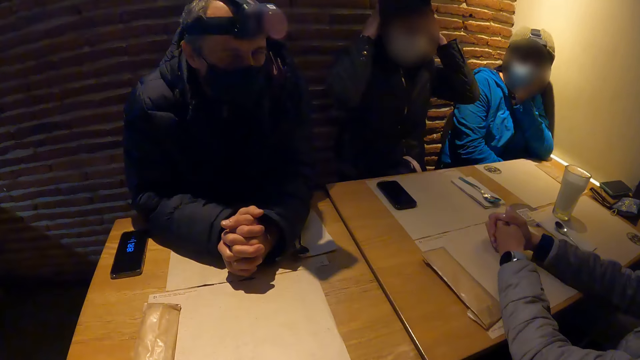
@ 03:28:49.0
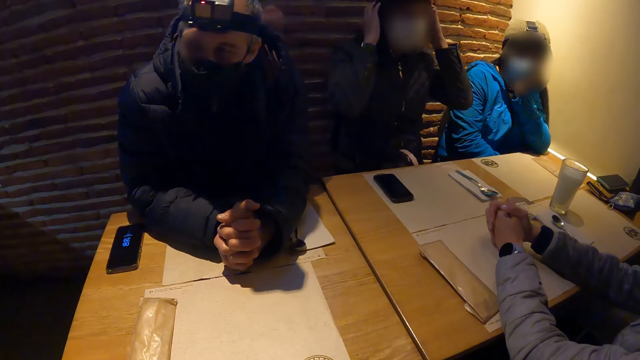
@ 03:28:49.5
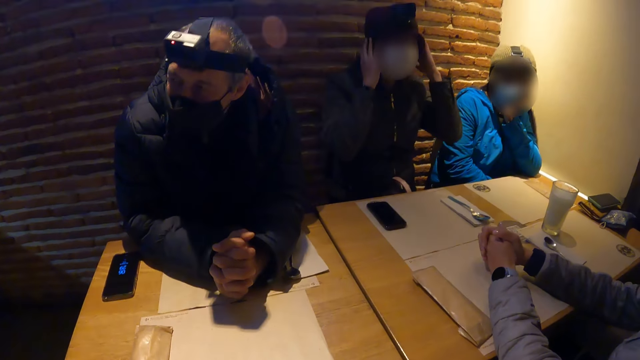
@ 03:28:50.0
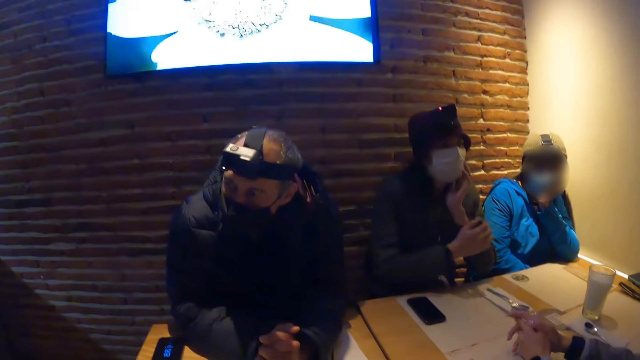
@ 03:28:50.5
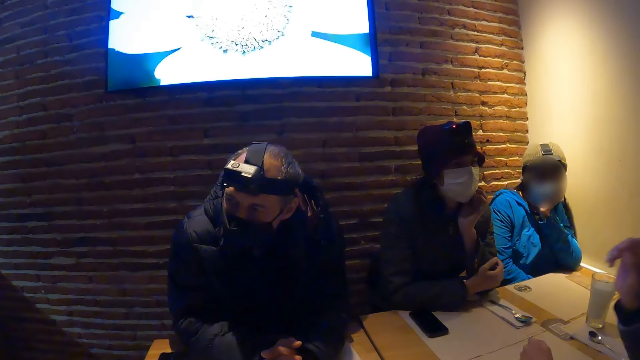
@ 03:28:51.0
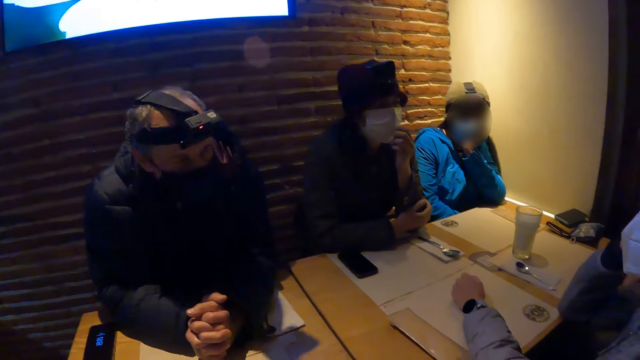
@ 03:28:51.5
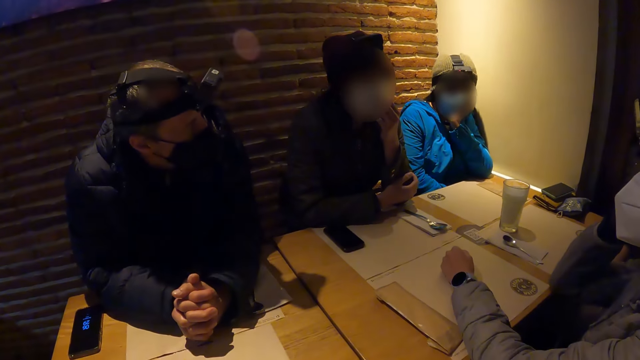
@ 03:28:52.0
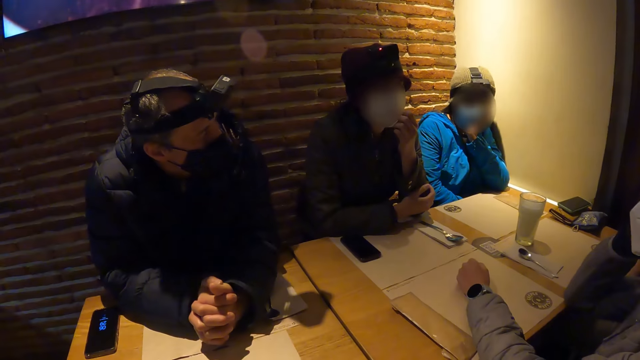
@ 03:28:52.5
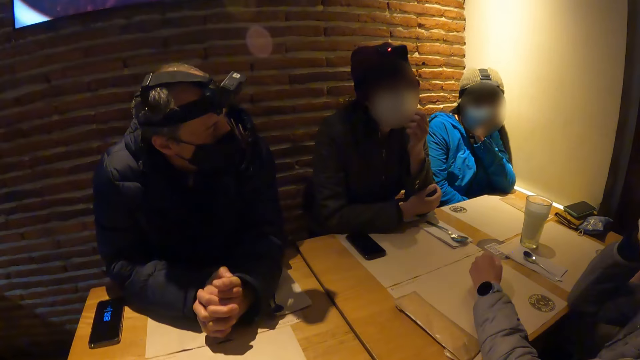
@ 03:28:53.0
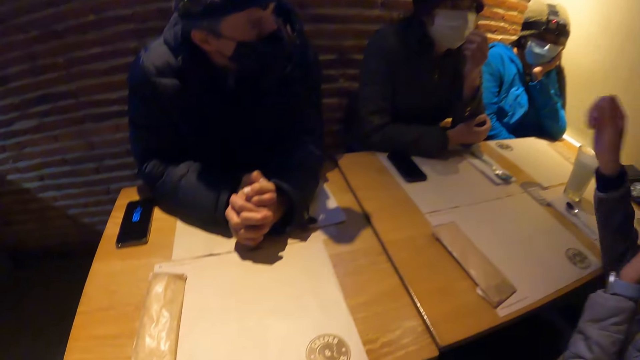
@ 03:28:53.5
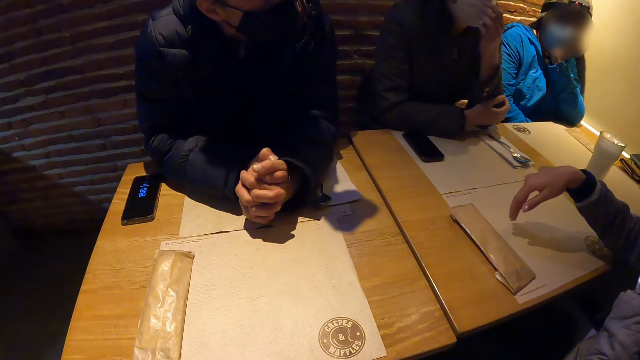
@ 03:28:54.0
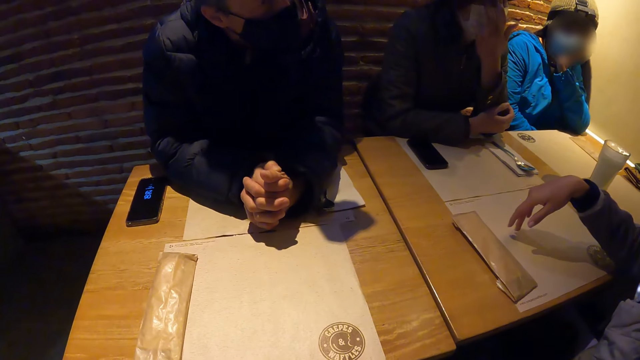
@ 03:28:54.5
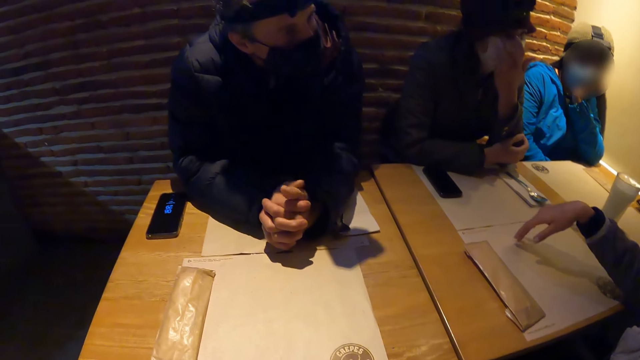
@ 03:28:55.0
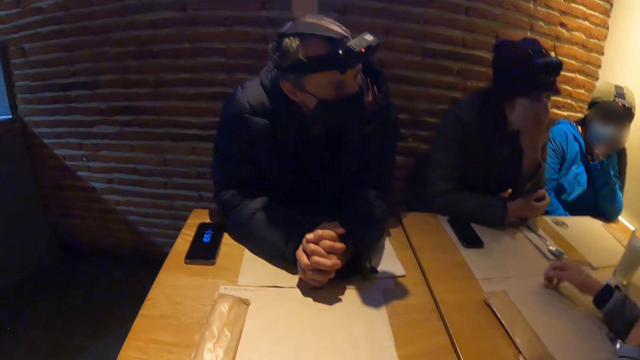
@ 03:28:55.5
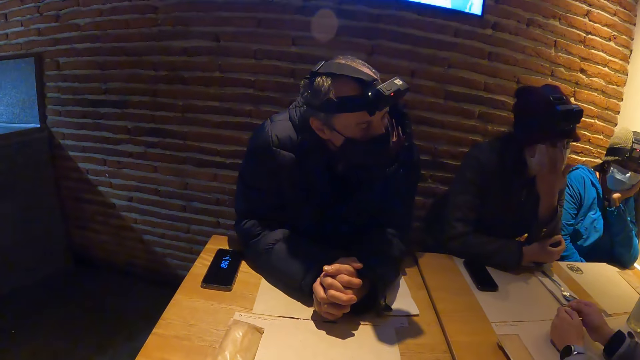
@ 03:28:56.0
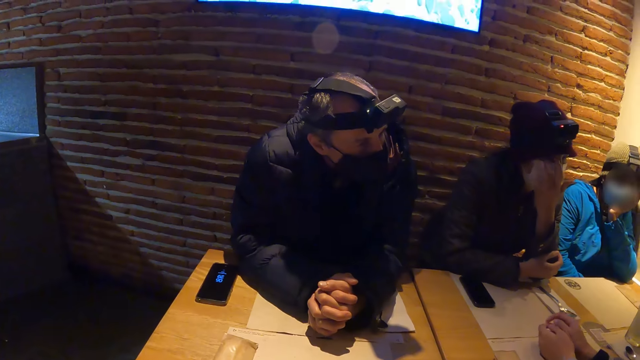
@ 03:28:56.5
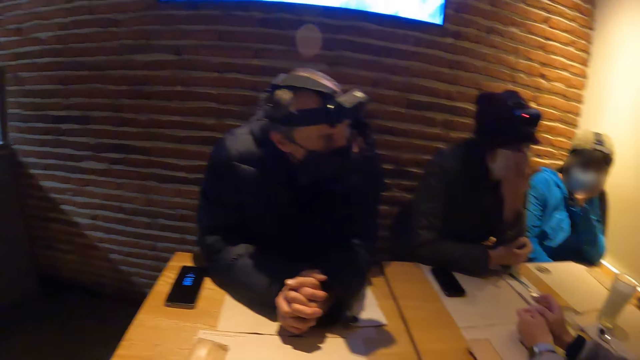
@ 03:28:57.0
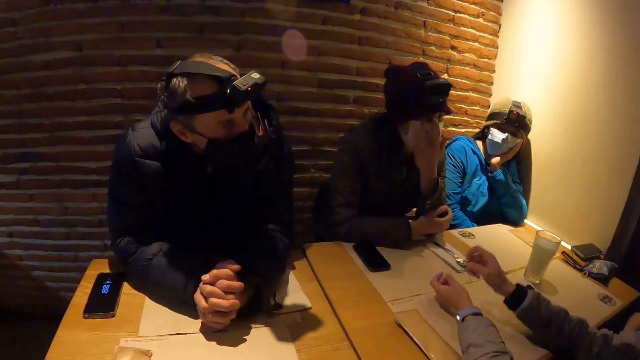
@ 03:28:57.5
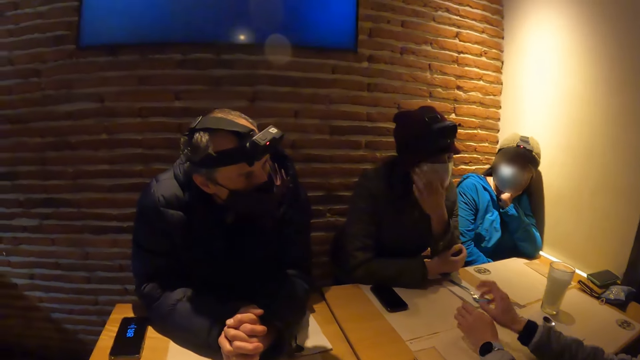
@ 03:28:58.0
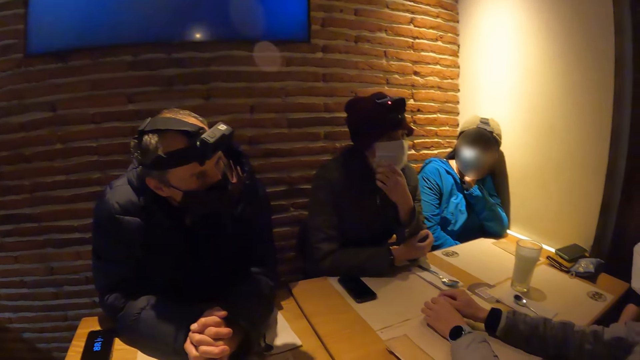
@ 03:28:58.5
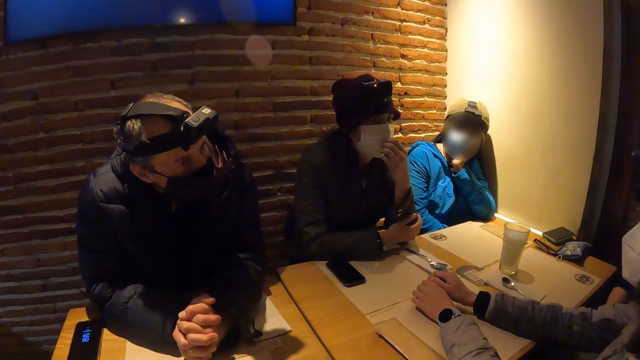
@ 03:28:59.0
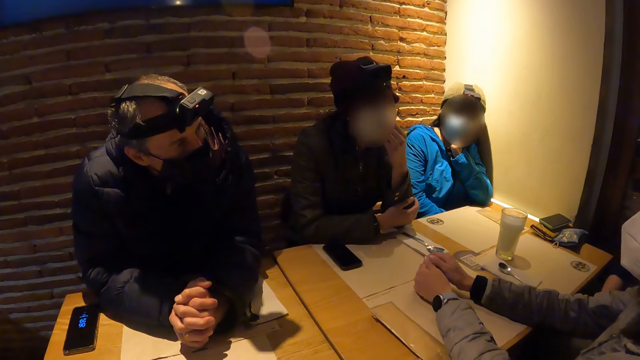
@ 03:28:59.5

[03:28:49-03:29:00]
A woman taps on the table. Another woman puts a hand on the table. The first woman touches her facemask. The other woman scratches her face with her left hand. The first woman adjusts her camera with her right hand. The other woman touches her facemask. The first woman gestures, puts her right hand on the table, and puts both hands on the table. She gestures.

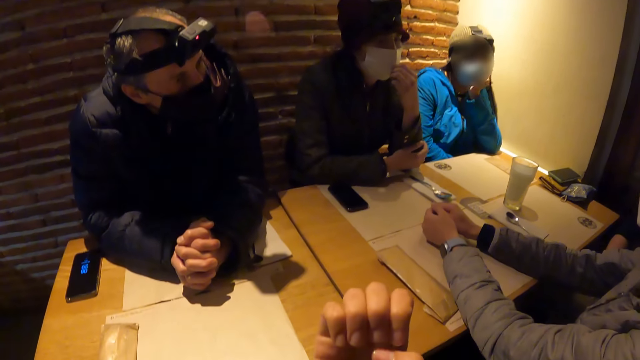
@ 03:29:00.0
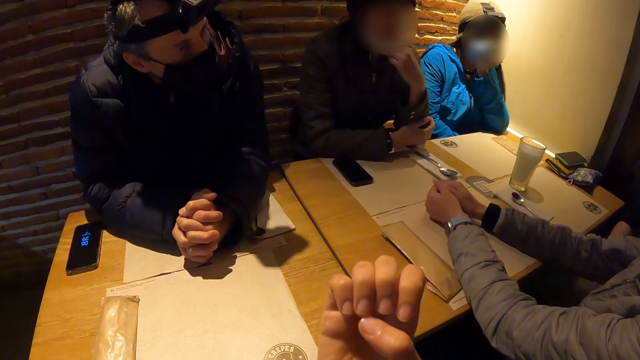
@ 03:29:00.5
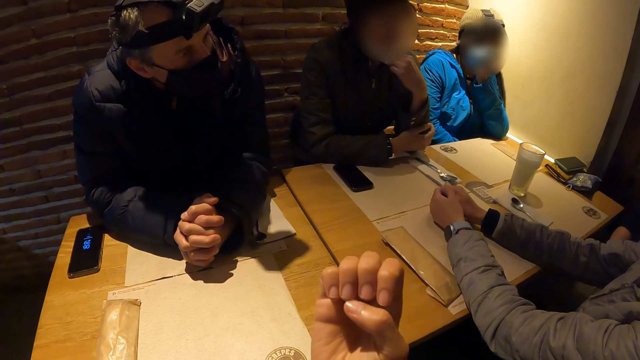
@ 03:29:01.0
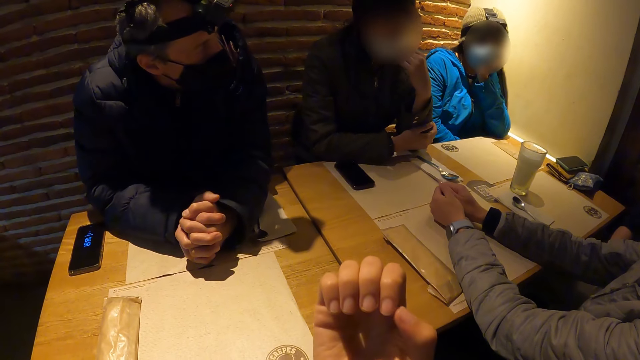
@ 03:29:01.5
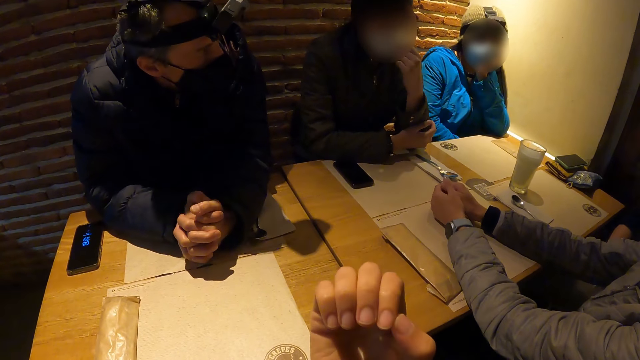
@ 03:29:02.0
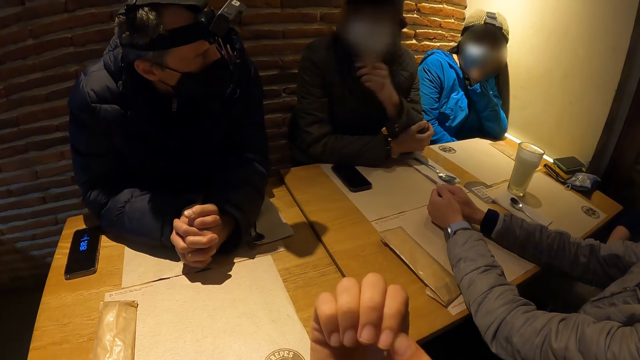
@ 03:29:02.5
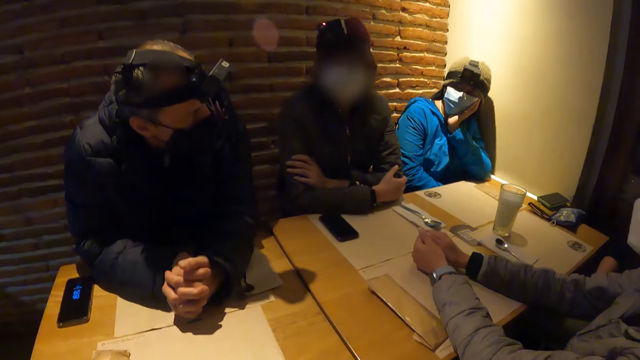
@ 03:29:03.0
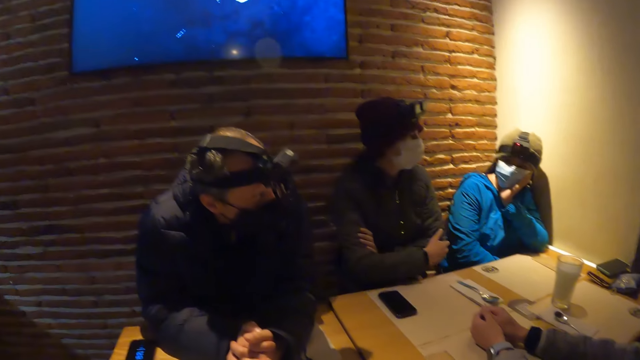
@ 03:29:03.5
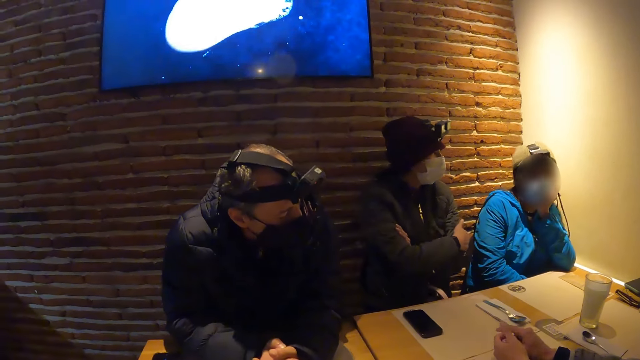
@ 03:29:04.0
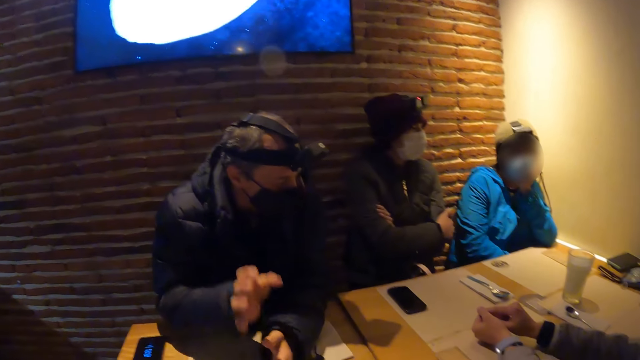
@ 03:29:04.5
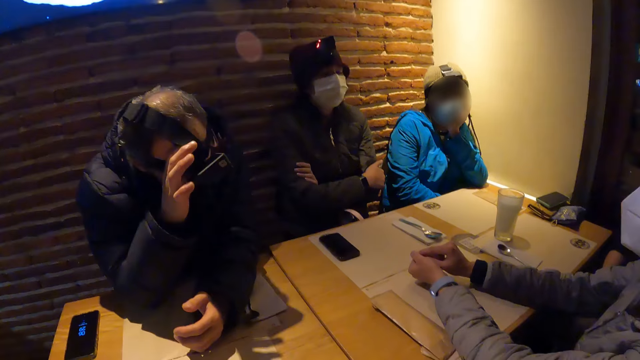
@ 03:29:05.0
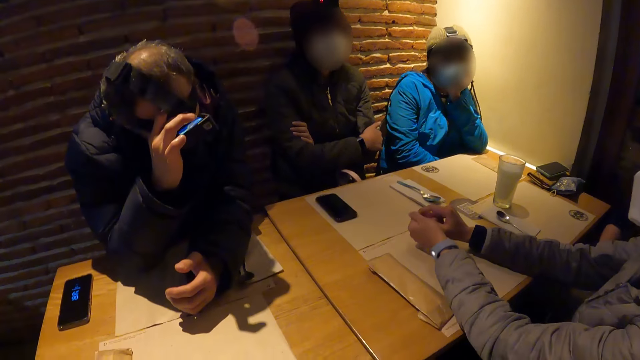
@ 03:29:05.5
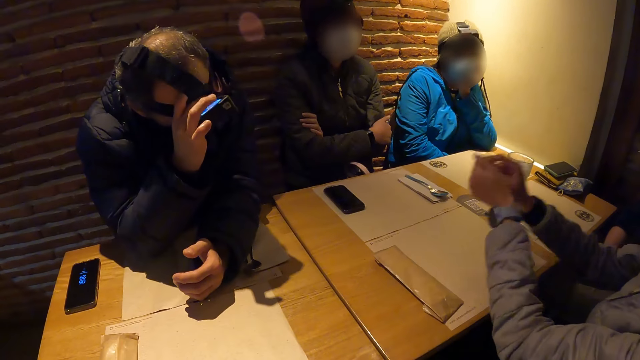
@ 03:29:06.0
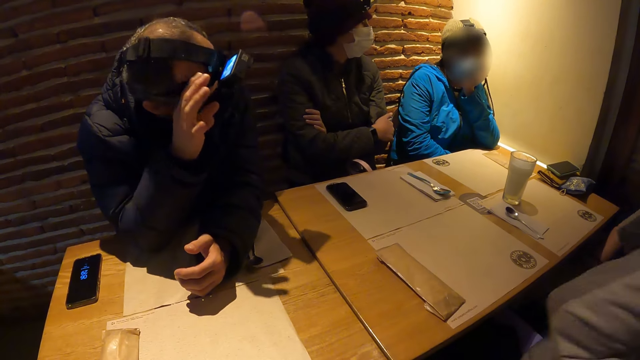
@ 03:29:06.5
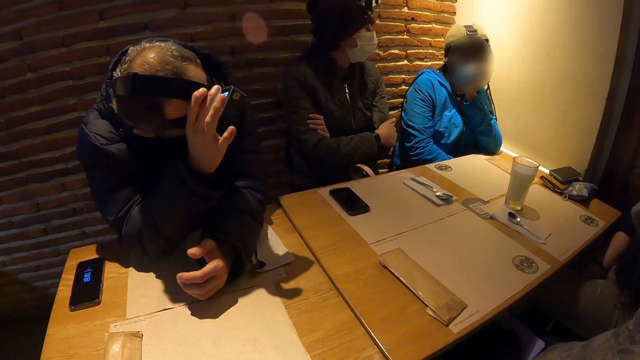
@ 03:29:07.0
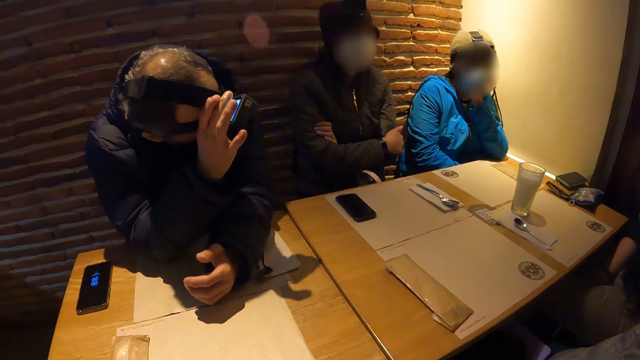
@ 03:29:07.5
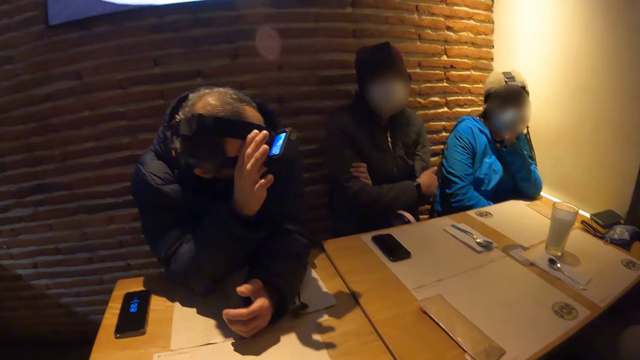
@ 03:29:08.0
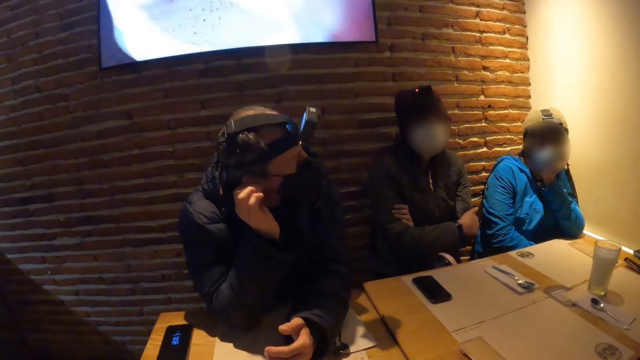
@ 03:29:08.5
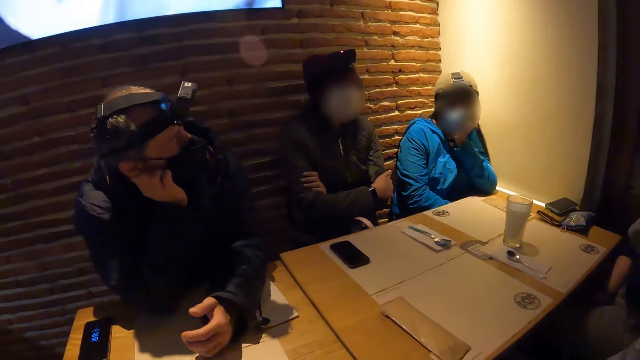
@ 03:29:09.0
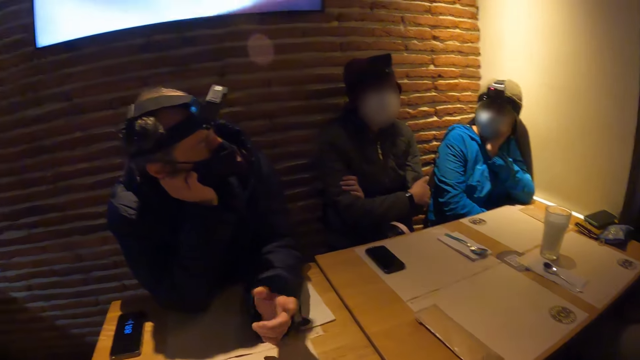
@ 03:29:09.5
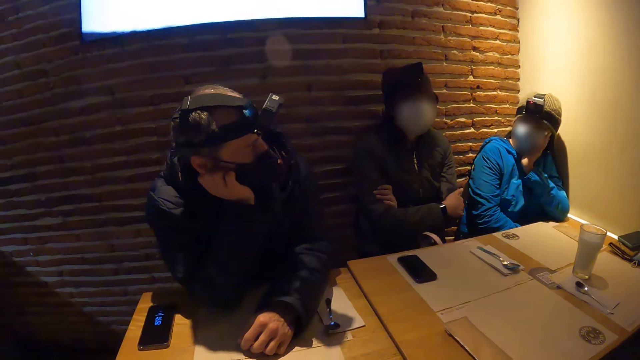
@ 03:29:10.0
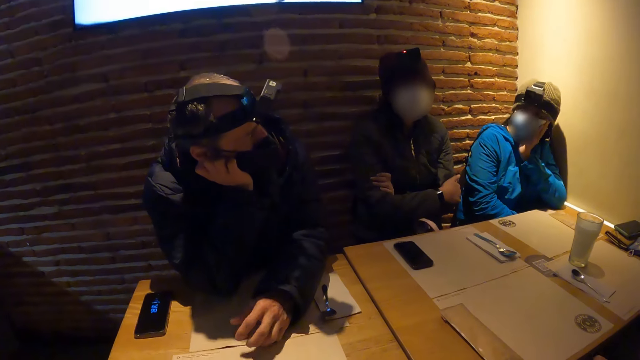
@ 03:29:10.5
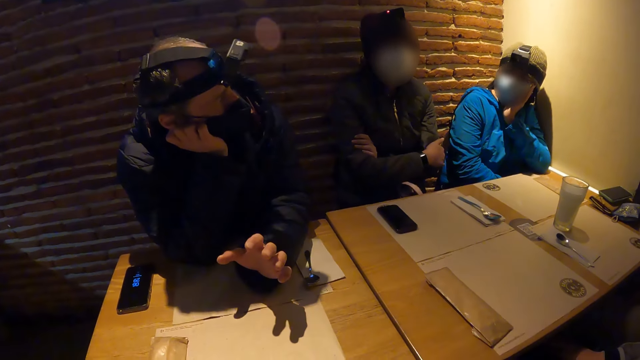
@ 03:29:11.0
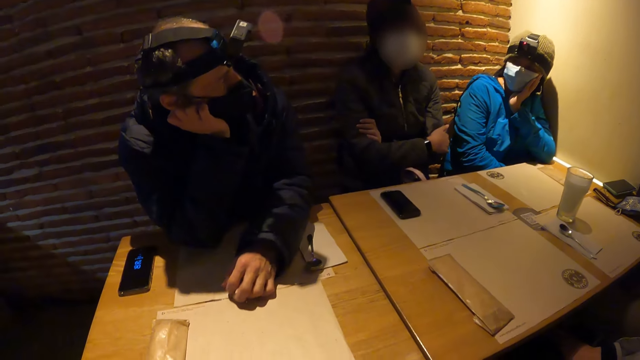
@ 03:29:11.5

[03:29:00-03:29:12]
A person lowers their facemask. The camera wearer looks at the fingernails. The person adjusts the facemask. A man converses with a woman and another woman. The person lowers their hand and crosses their hands. The man adjusts his camera with his right hand. Another person adjusts their camera. The man holds his cheek. The camera wearer watches the television. The man gestures.
